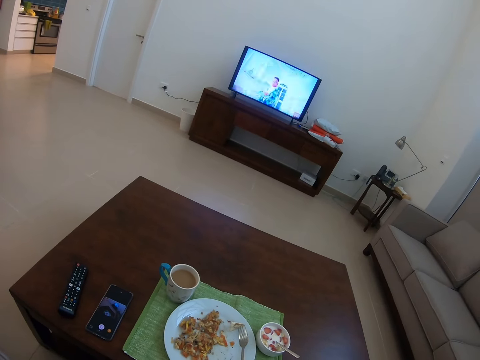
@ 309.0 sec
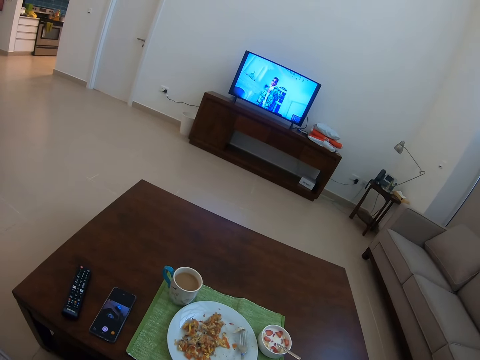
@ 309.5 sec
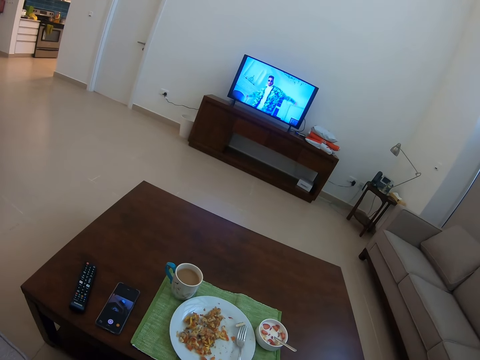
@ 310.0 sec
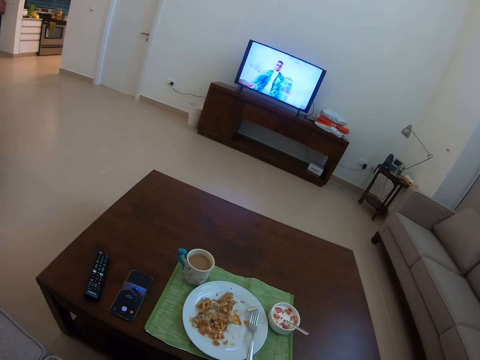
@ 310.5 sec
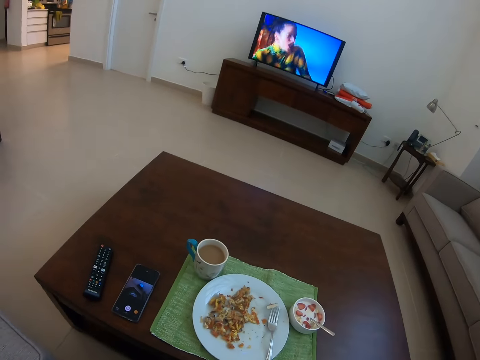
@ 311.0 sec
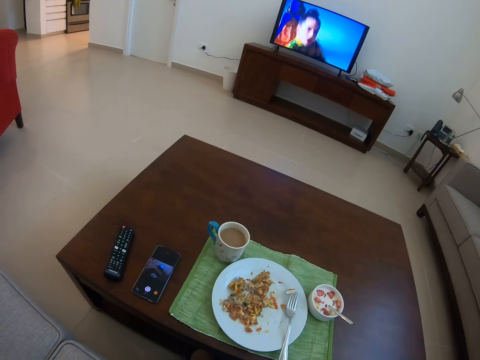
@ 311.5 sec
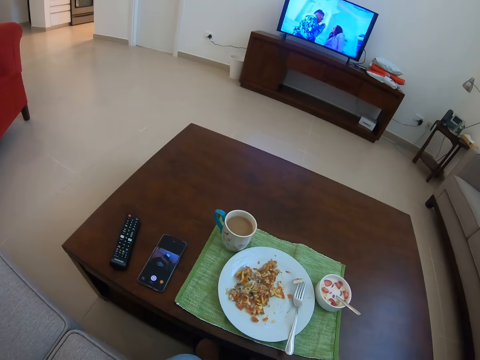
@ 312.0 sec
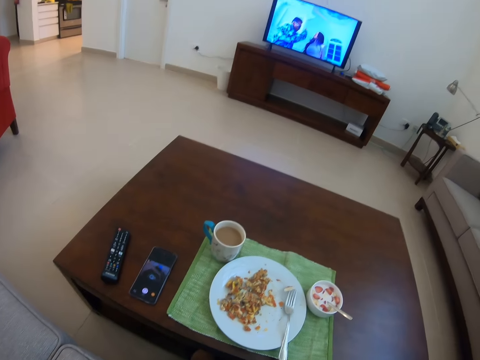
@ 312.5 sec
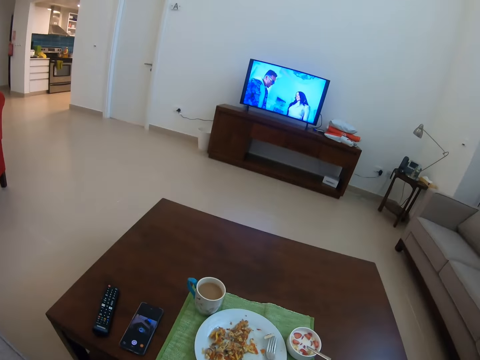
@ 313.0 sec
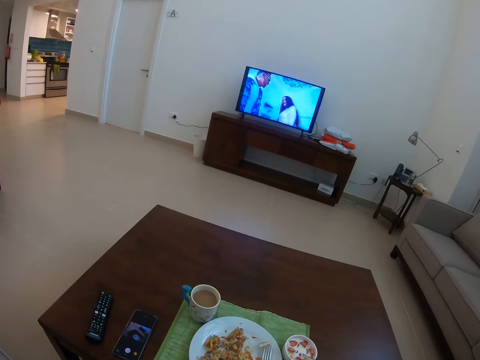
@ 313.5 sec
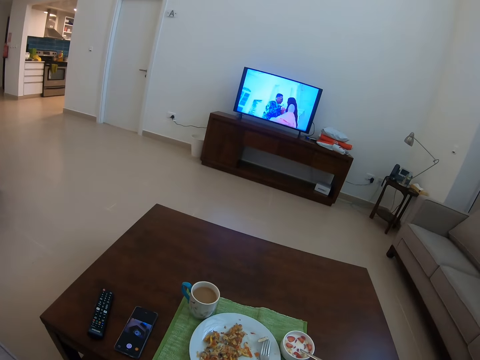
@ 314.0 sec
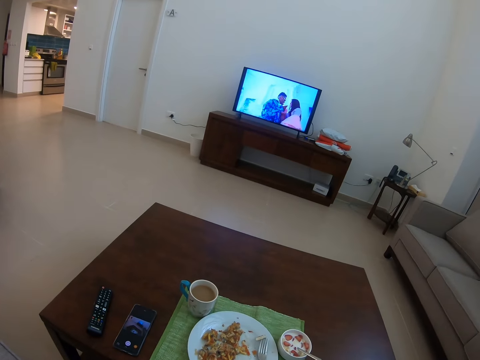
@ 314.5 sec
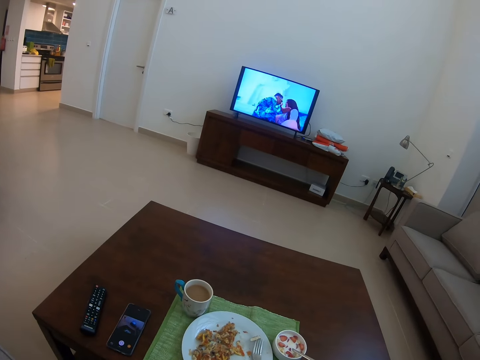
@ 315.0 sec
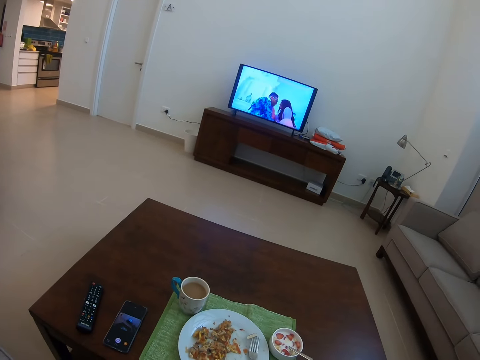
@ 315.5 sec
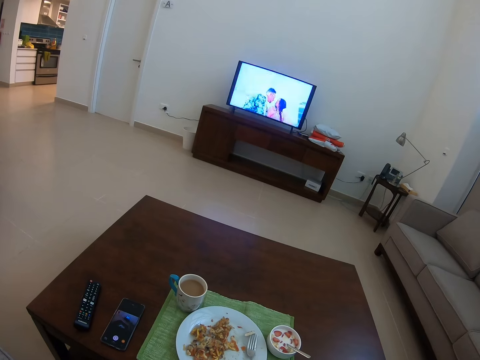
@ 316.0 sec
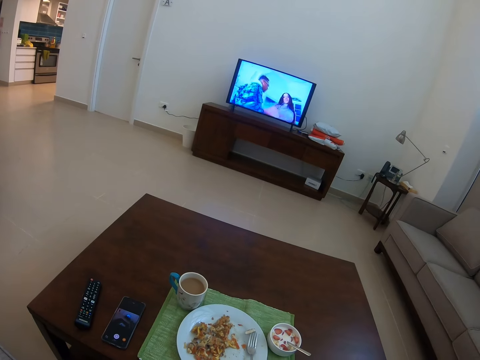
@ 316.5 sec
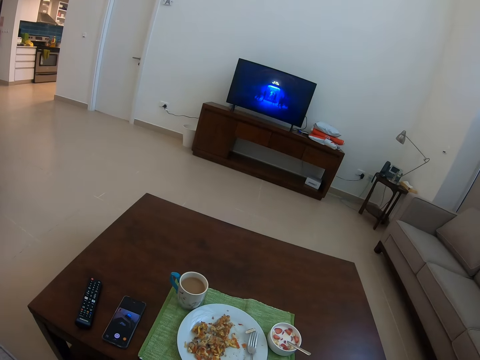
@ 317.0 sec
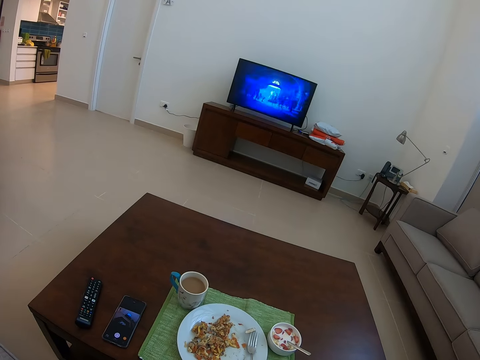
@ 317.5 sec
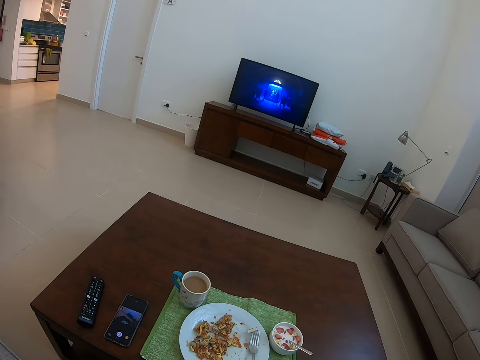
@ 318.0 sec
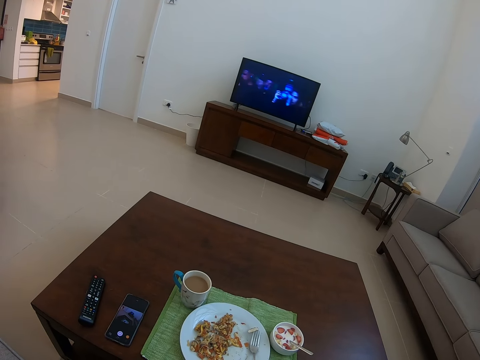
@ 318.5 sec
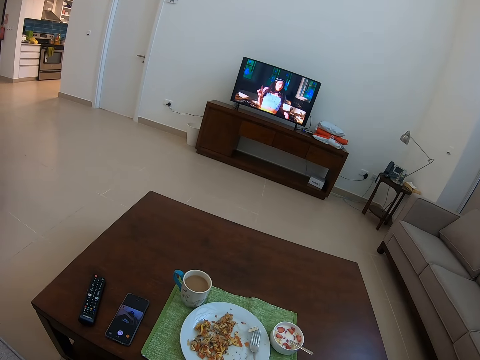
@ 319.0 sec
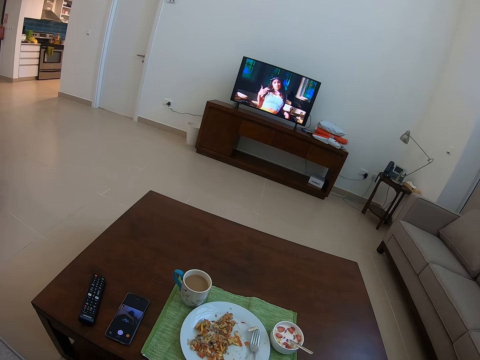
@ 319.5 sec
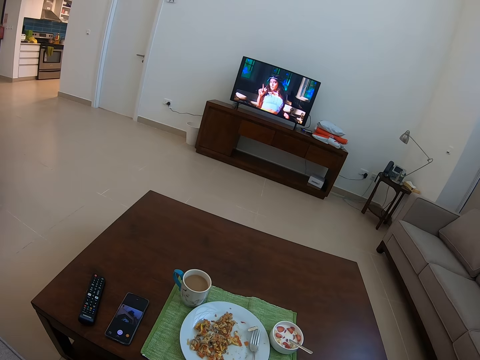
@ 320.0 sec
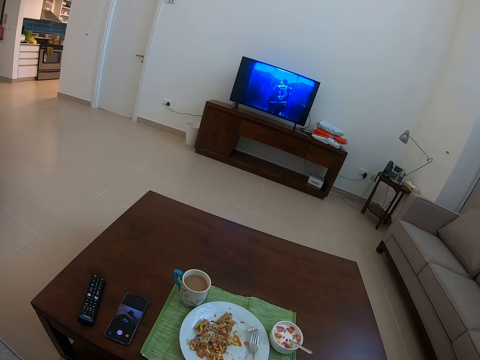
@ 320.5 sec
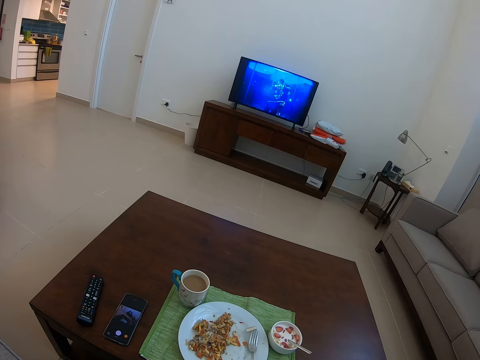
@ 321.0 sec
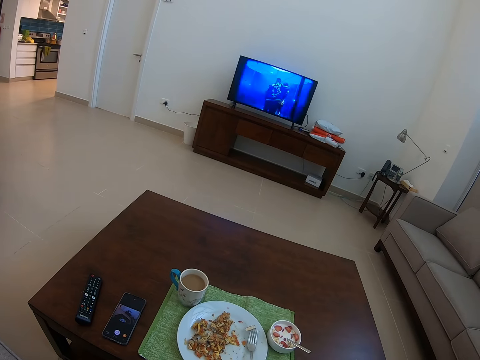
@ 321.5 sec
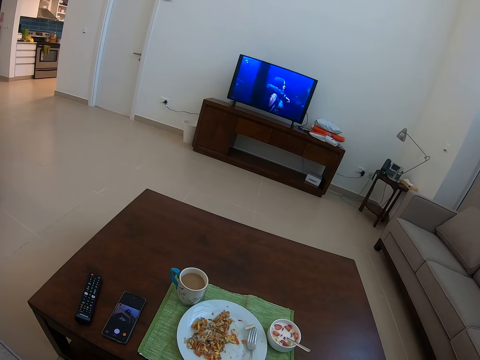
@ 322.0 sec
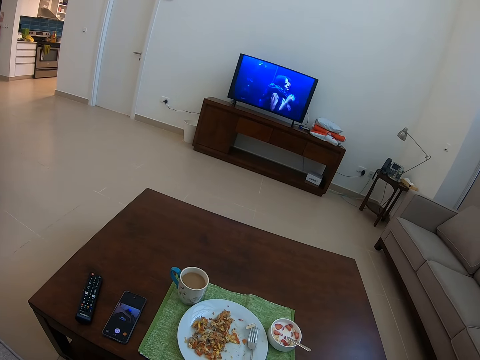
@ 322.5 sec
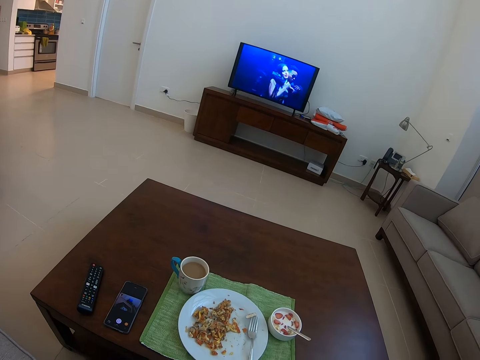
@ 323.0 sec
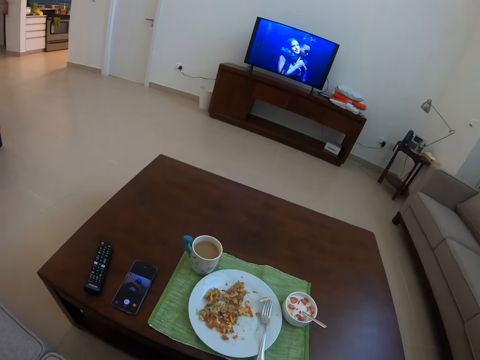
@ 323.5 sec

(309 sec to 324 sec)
The camera wearer picks something with the fork. They watch TV. They place the fork on the plate.

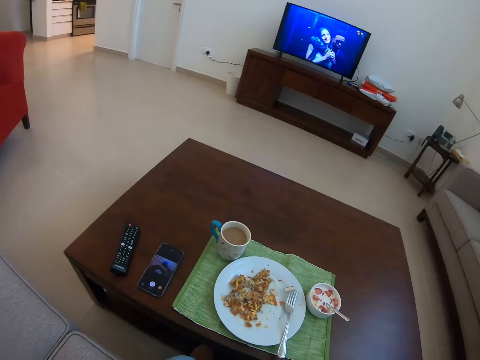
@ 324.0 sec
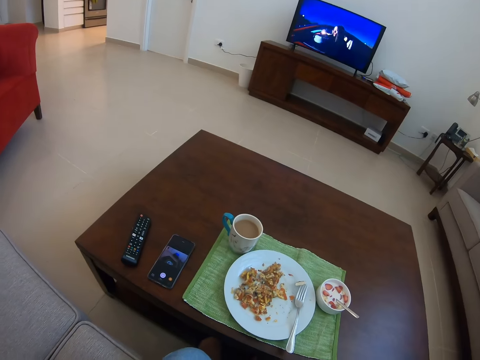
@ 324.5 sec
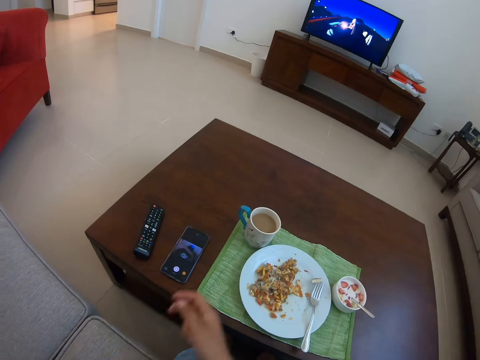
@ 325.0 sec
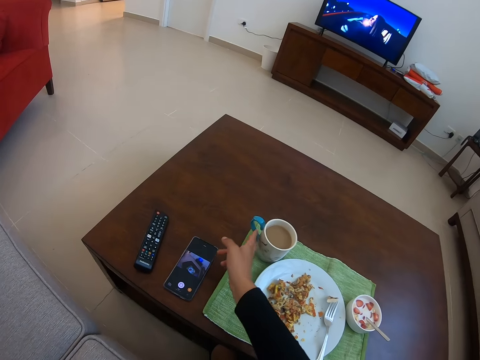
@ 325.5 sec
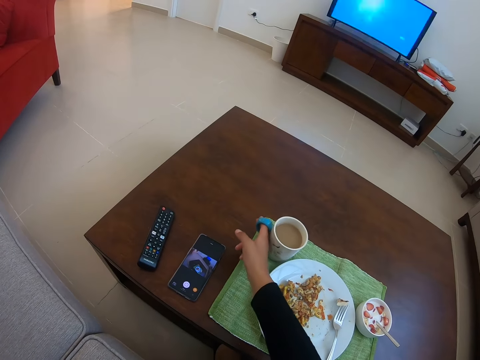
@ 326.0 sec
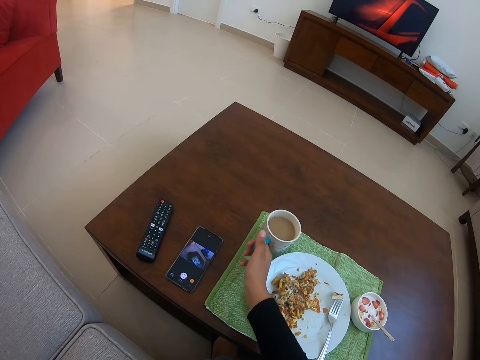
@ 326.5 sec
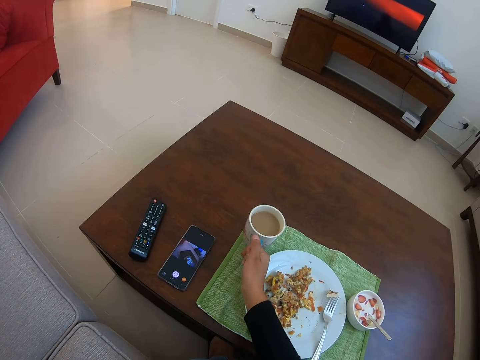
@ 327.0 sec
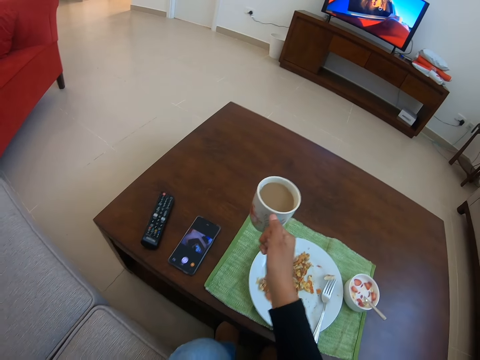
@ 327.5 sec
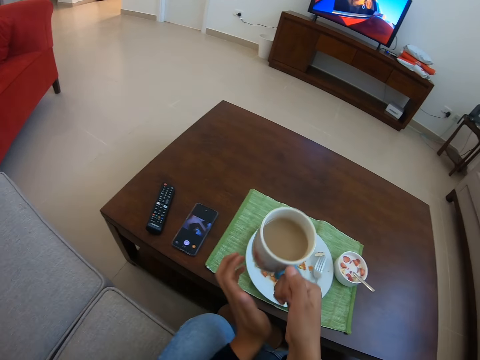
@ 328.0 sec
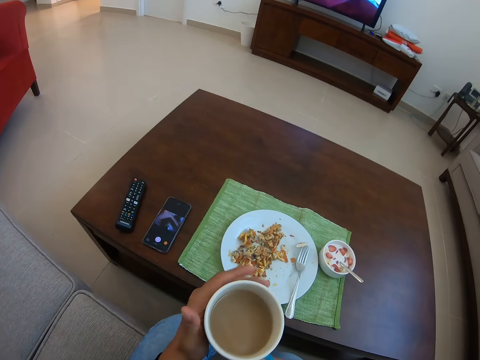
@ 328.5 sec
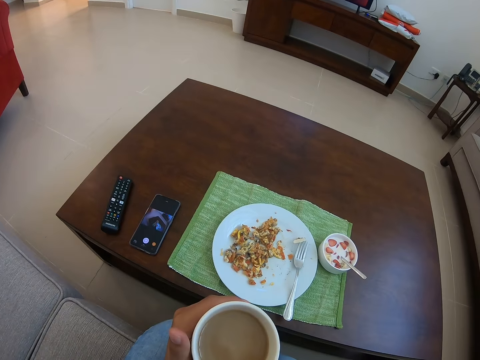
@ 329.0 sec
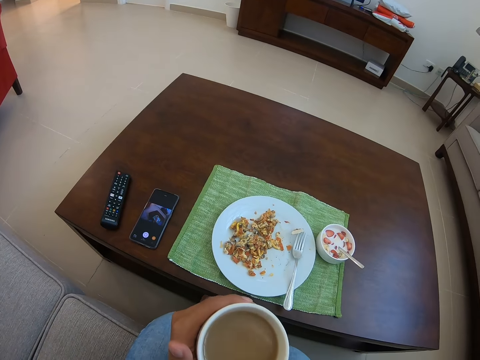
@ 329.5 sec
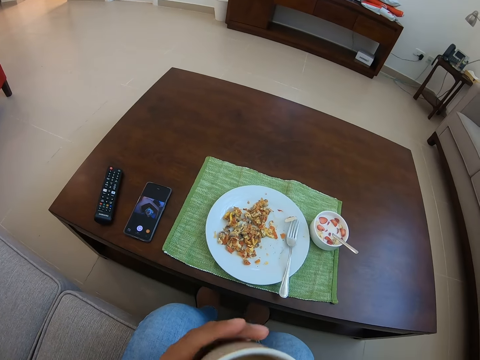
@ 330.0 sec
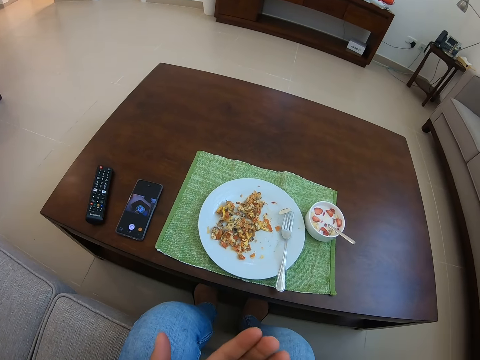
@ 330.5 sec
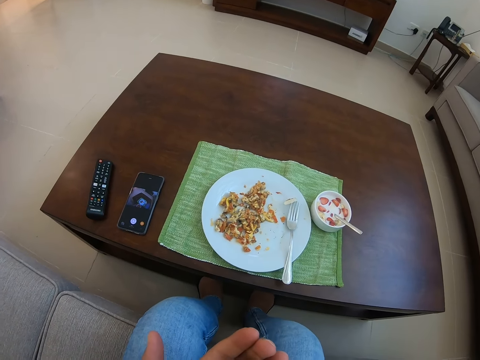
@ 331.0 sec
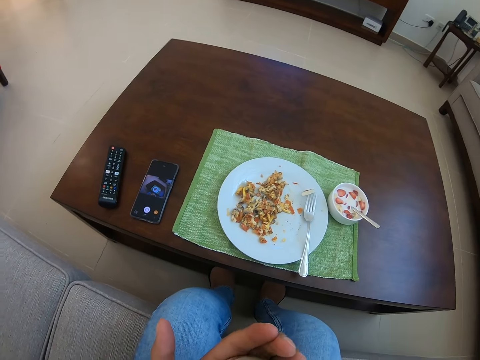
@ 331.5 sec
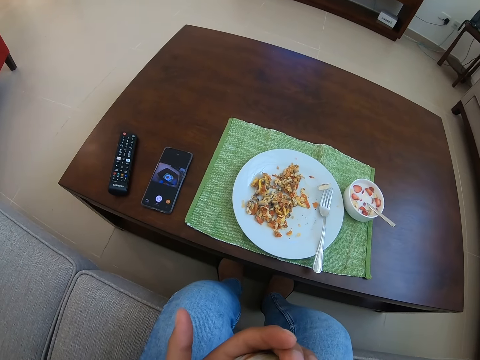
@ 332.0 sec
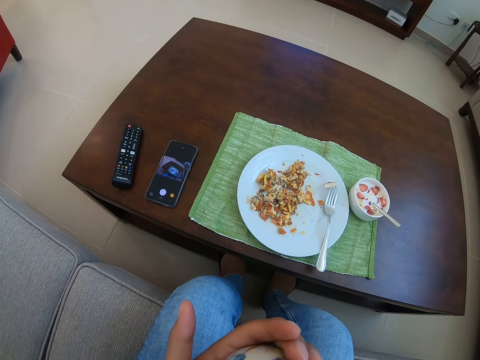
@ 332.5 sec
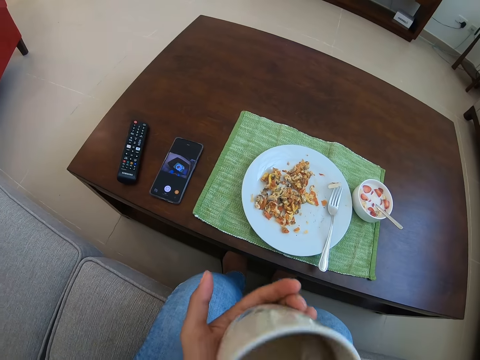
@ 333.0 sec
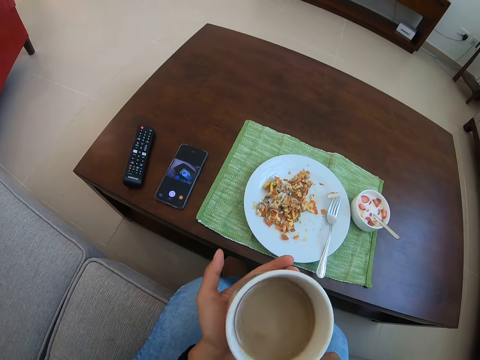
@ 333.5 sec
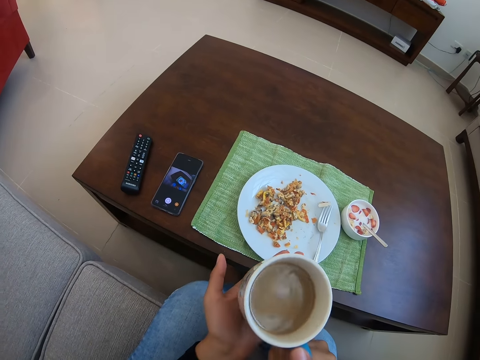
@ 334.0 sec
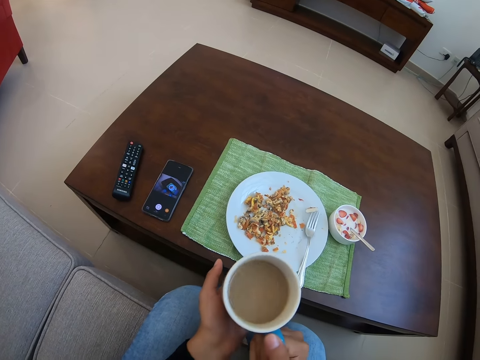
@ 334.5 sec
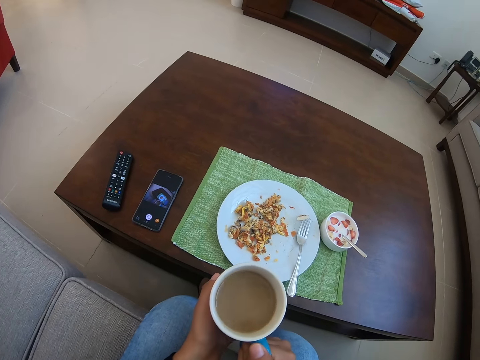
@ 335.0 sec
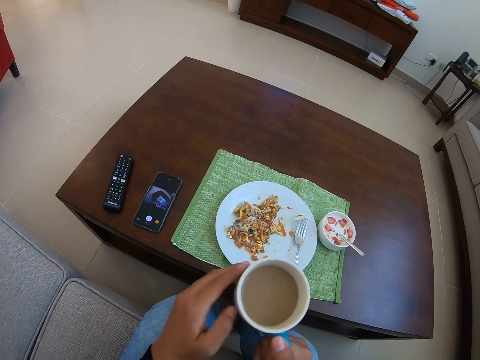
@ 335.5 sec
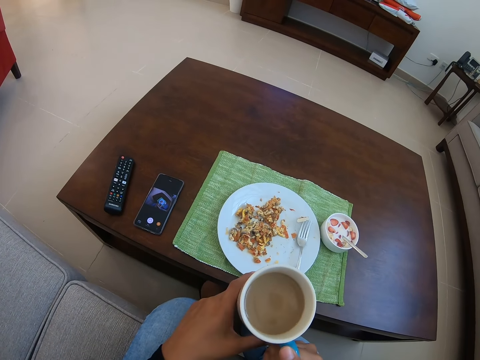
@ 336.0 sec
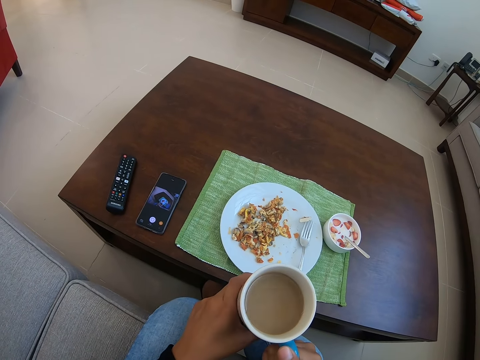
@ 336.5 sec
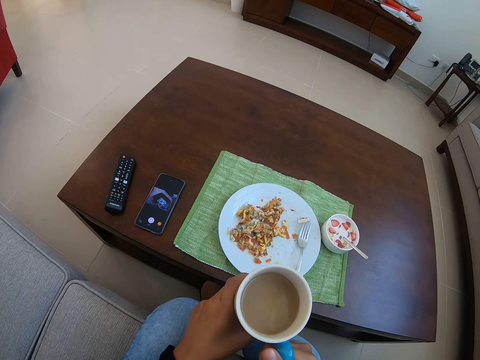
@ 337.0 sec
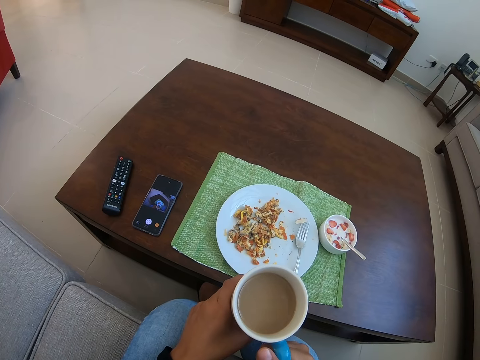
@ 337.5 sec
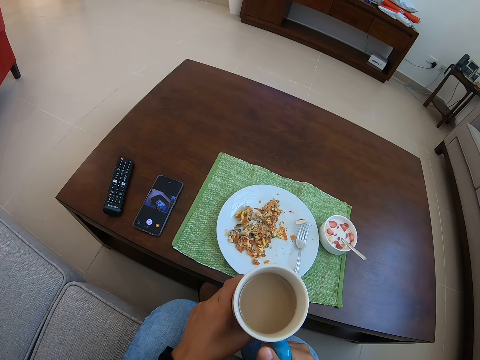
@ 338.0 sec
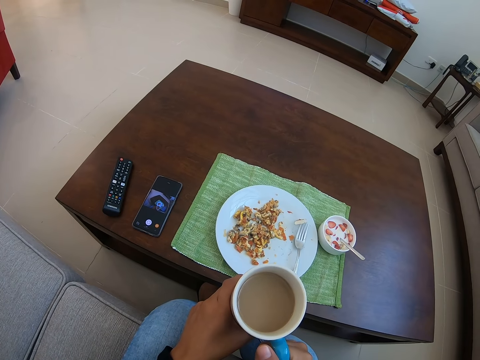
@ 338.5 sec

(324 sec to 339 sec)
The camera wearer picks up a cup of tea. They drink the tea. They hold the cup of tea.
